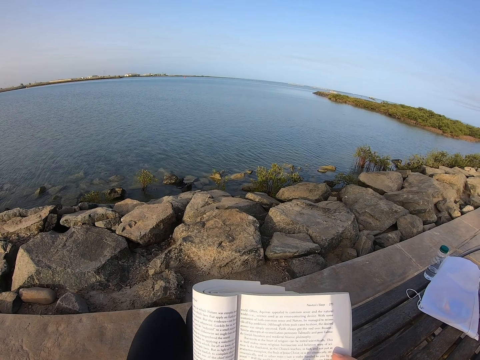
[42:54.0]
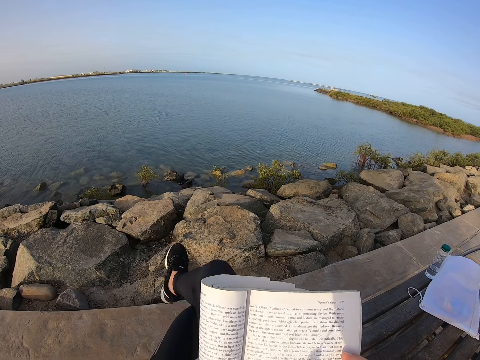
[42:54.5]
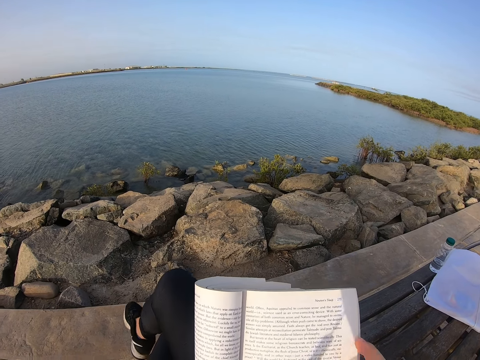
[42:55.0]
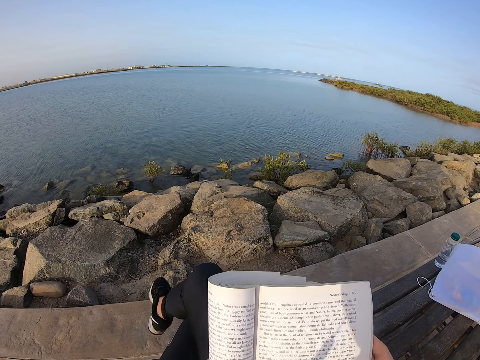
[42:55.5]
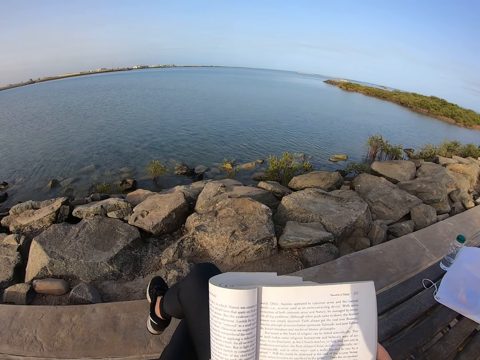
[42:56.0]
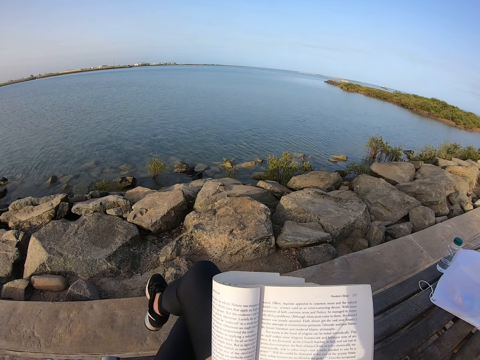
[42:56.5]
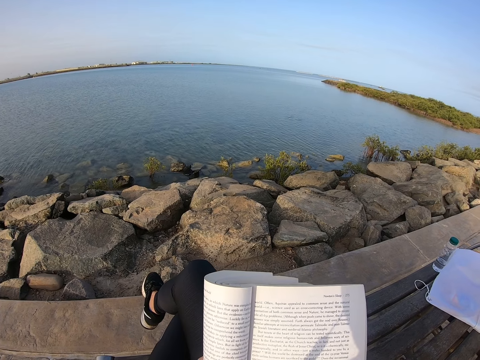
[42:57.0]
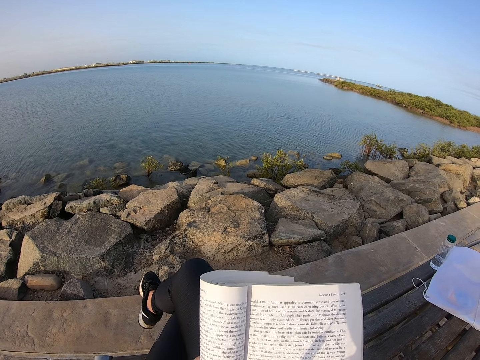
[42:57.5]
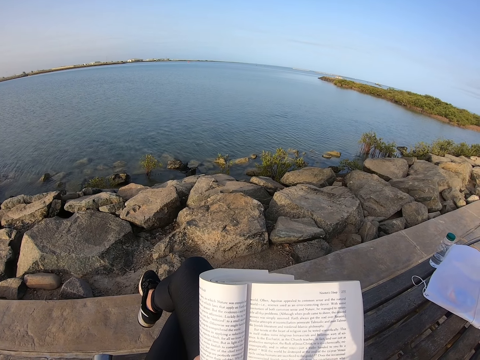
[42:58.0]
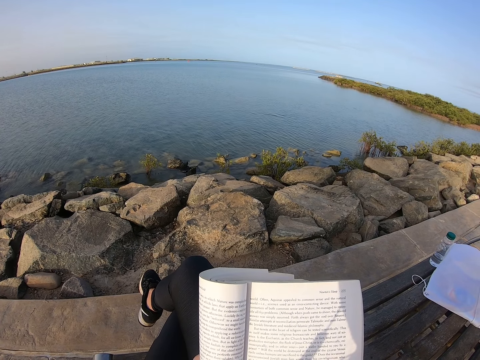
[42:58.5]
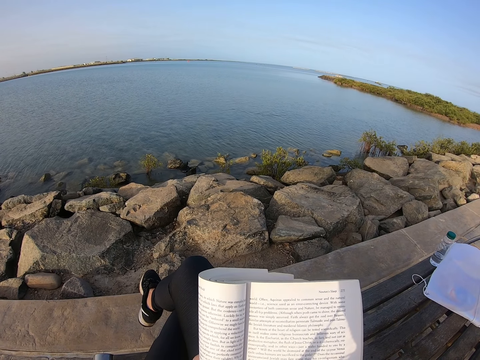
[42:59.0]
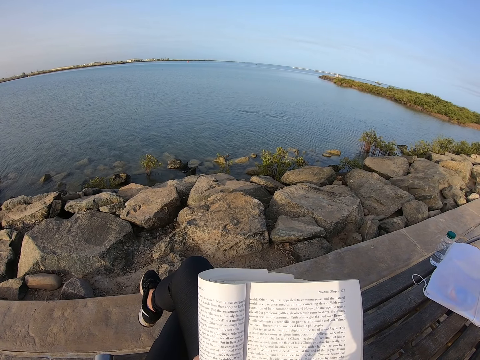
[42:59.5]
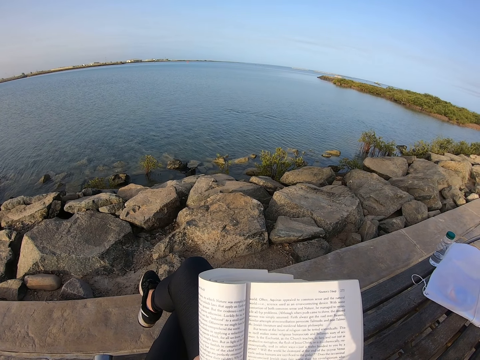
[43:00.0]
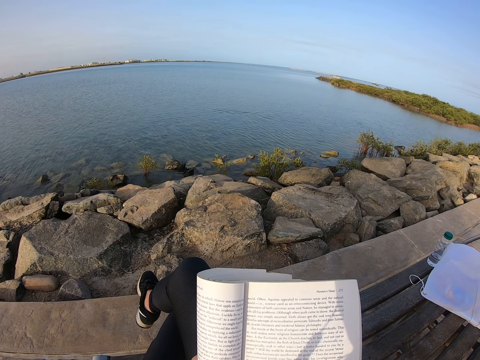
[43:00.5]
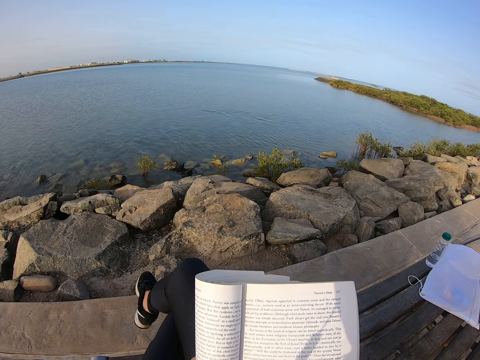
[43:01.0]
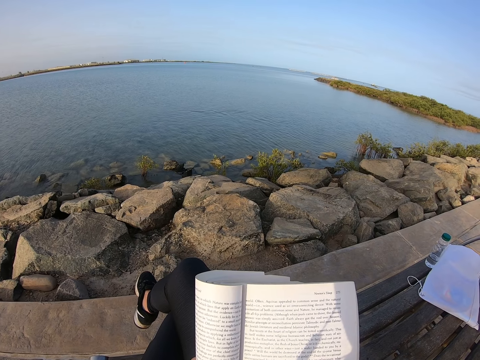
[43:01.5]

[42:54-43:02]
The camera wearer swings her legs. She folds her legs. She reads a book.

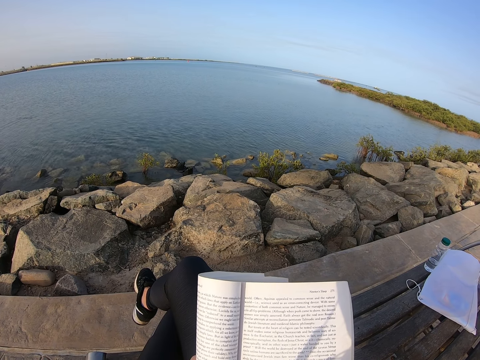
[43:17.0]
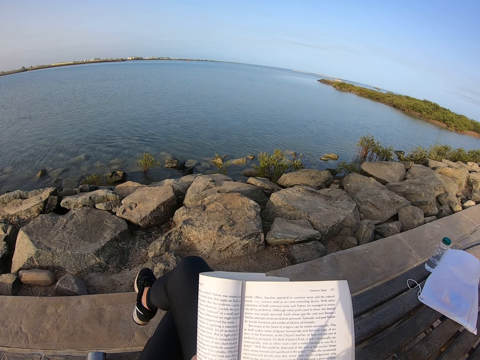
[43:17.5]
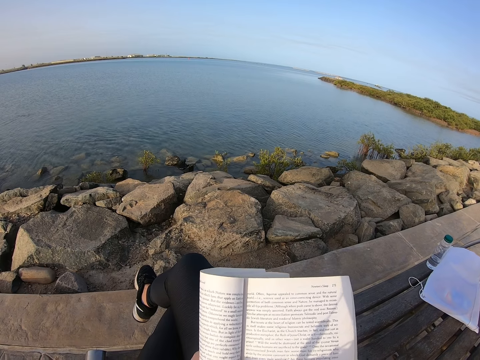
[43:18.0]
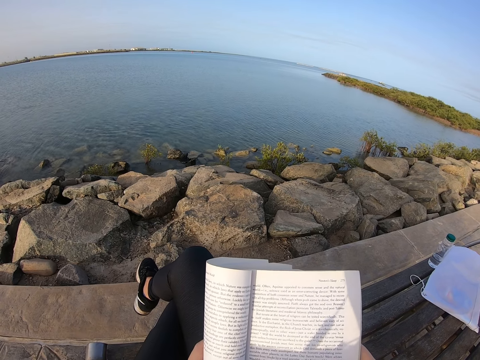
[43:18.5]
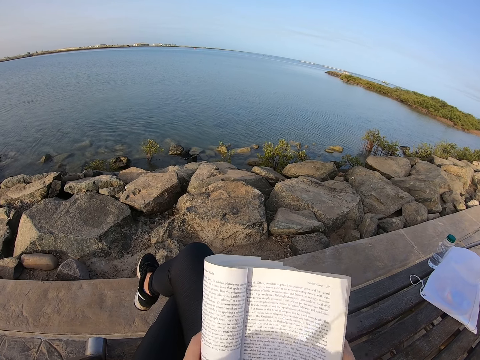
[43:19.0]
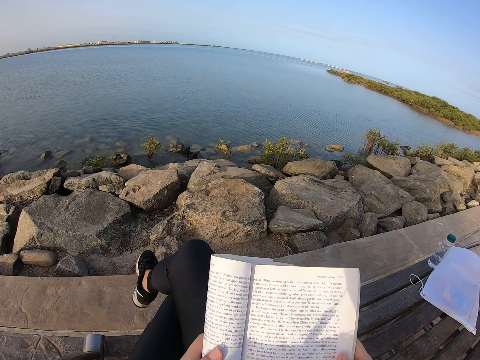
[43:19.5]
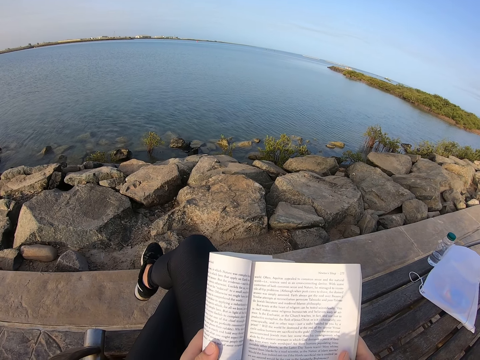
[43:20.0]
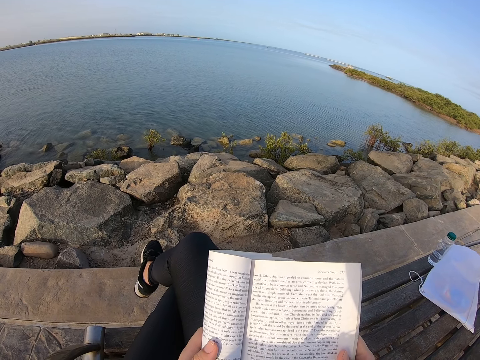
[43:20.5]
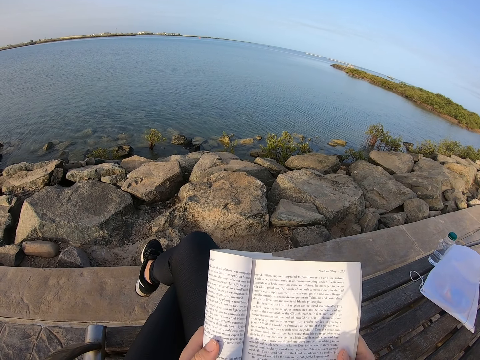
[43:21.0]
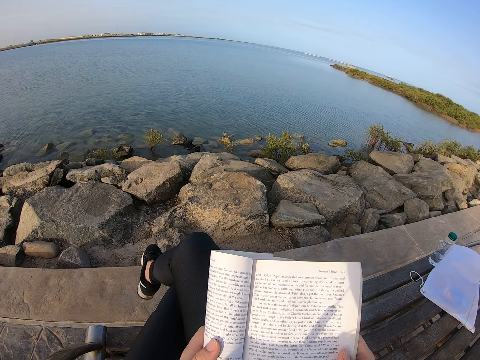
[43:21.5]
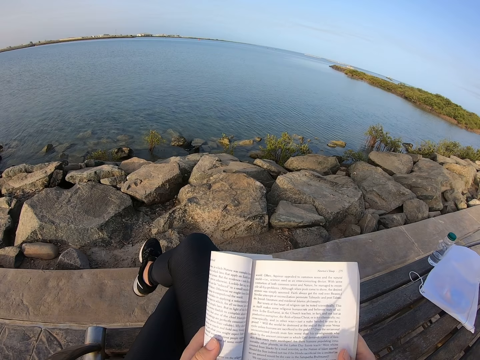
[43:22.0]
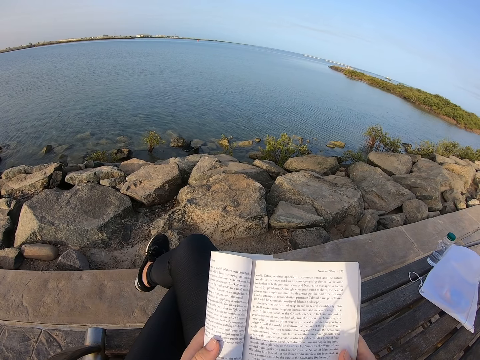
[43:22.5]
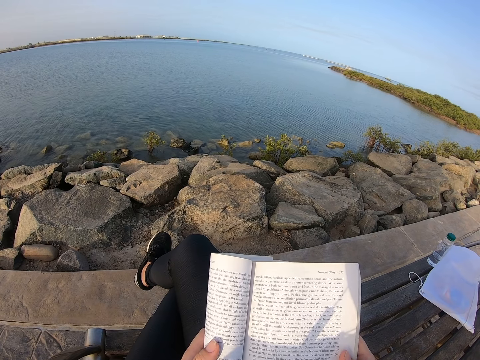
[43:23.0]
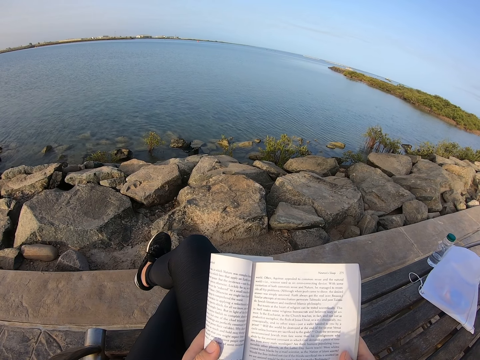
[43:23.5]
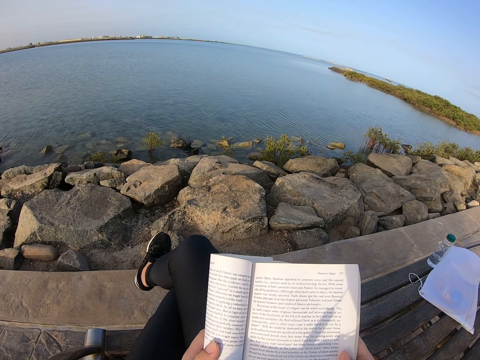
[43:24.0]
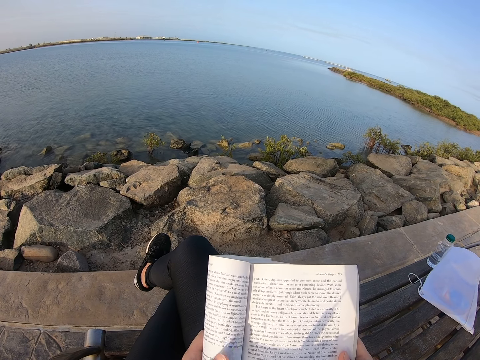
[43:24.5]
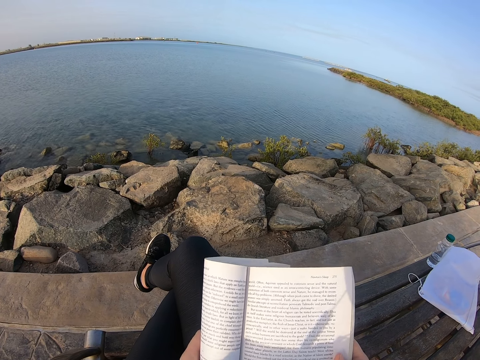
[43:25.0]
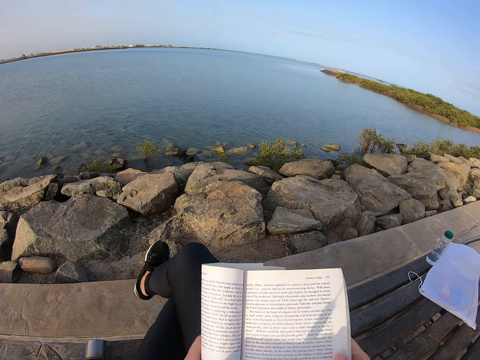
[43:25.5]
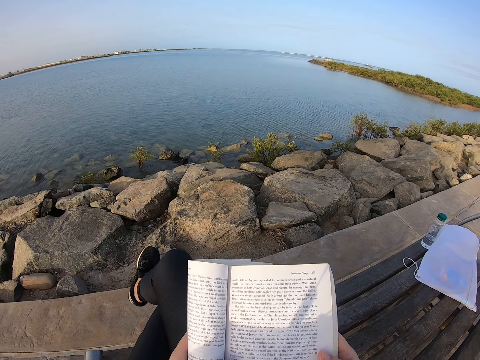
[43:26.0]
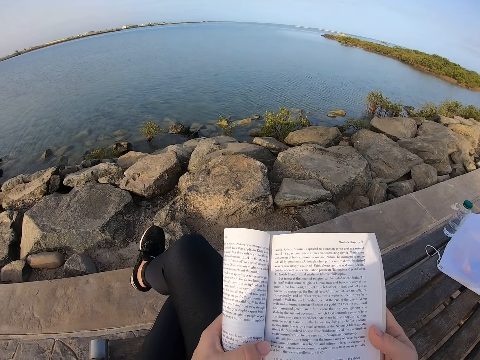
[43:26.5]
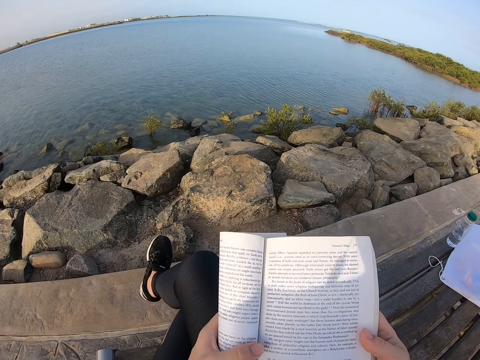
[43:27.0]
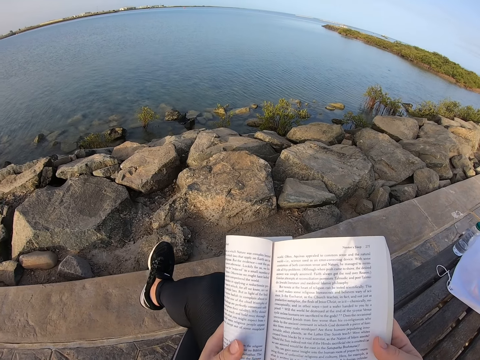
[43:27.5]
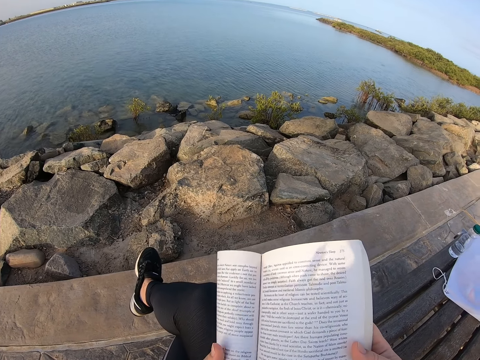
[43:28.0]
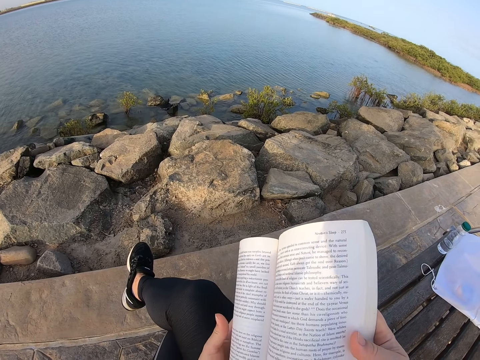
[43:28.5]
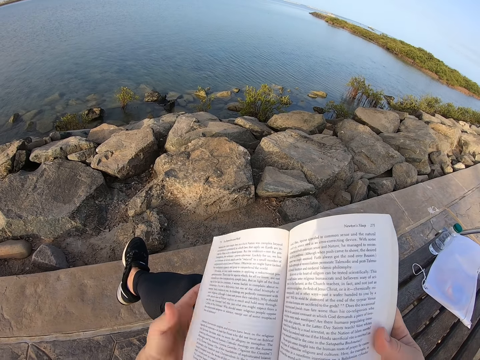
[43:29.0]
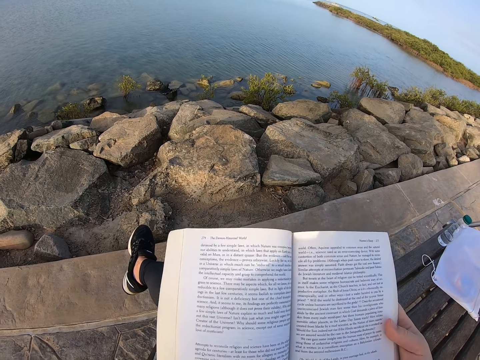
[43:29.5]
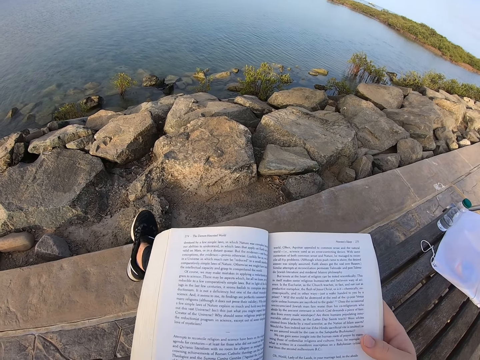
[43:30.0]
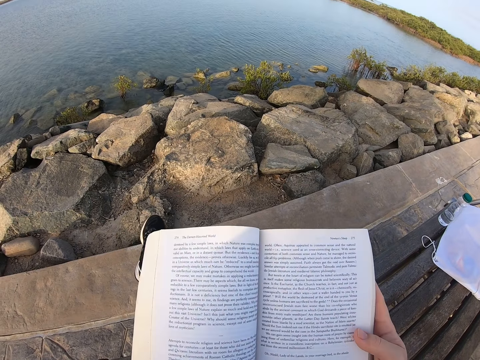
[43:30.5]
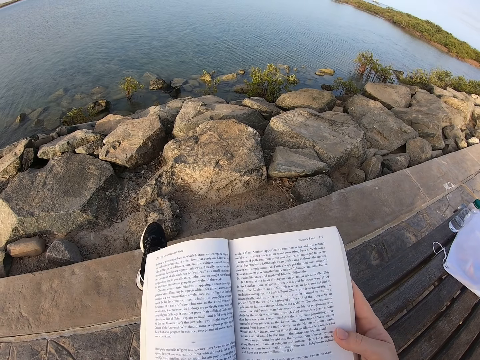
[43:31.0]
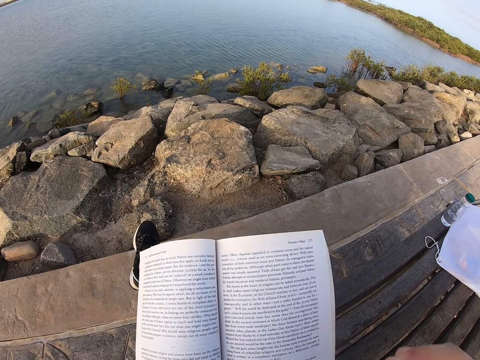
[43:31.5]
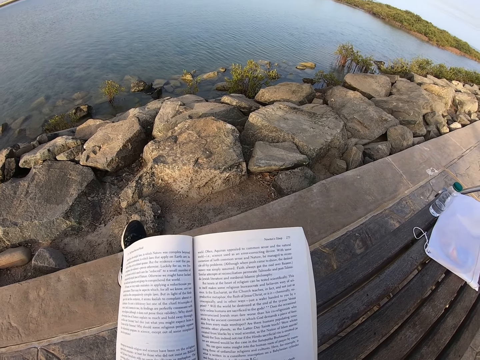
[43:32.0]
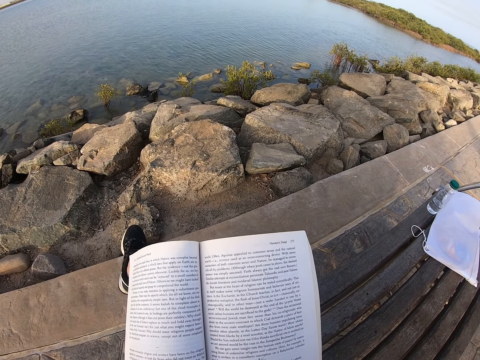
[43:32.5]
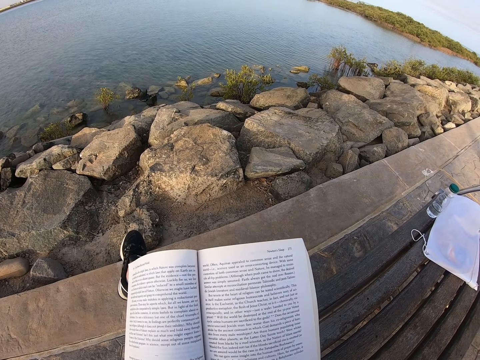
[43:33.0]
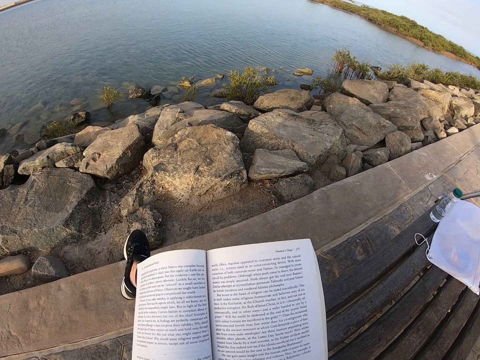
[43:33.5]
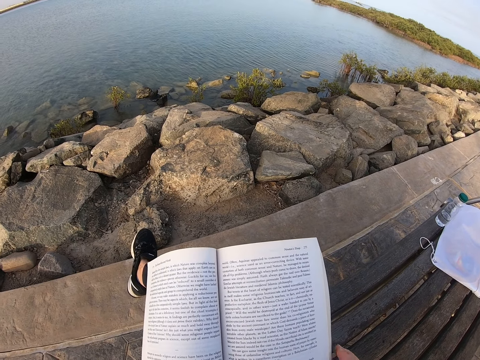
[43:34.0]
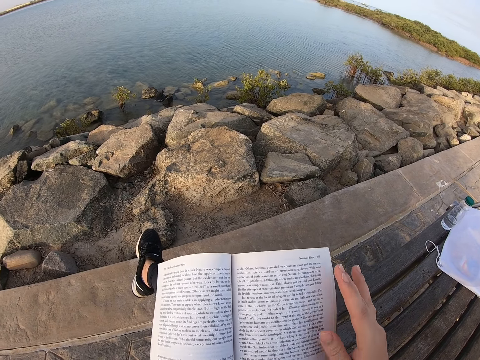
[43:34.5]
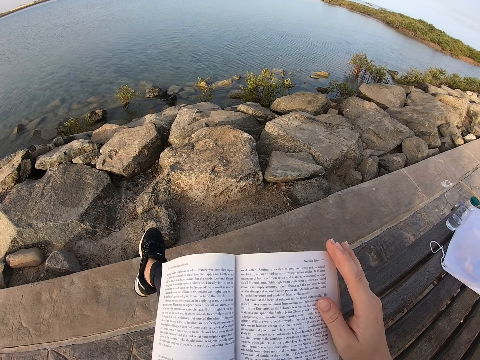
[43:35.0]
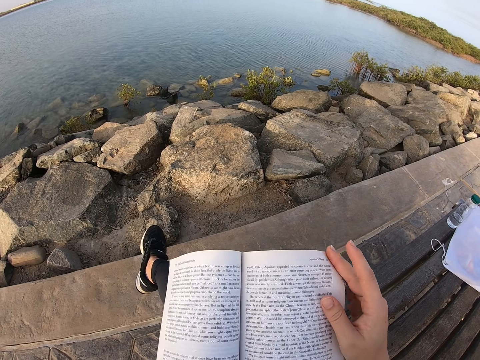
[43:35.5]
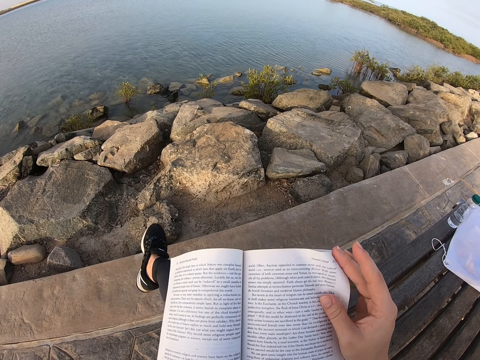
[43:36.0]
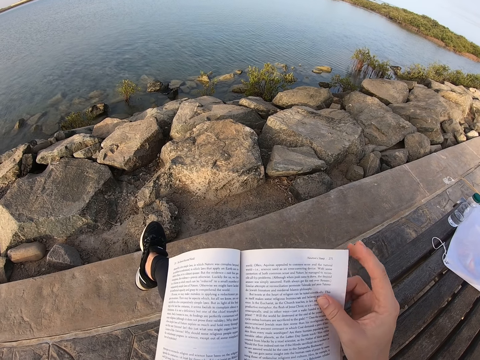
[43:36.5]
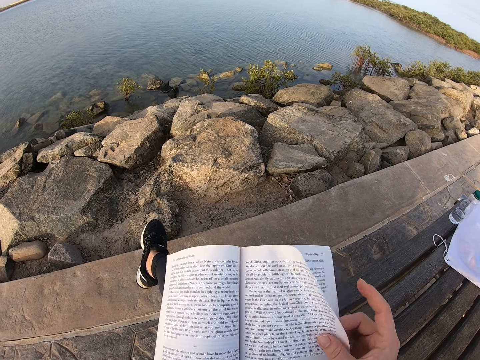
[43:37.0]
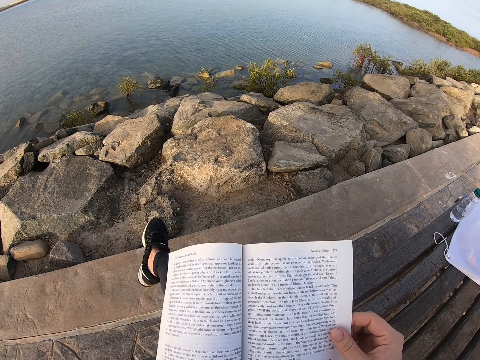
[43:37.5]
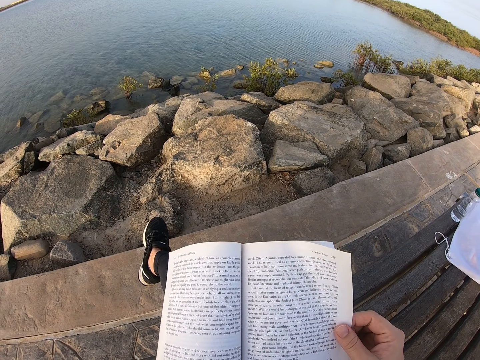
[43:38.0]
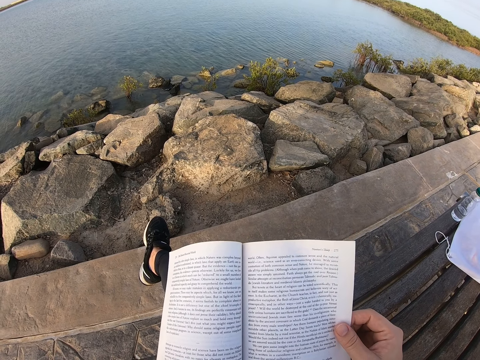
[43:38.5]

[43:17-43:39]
The camera wearer moves a foot. She swings her right leg. She reads a book. She leans forward. She adjusts the book. She unfolds. She removes her right hand from the book. She reads the book. She places her right hand on the book. She holds a page on the book.
